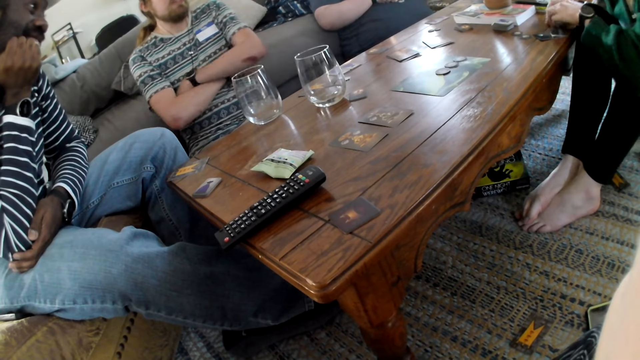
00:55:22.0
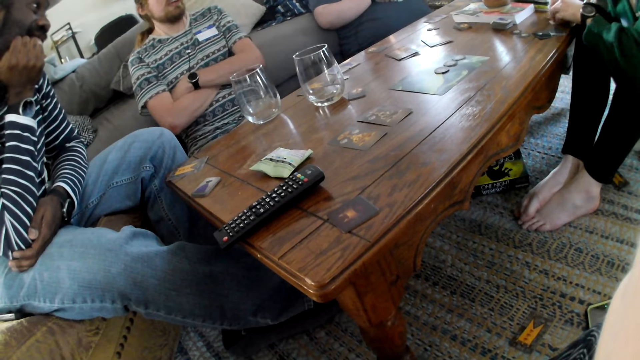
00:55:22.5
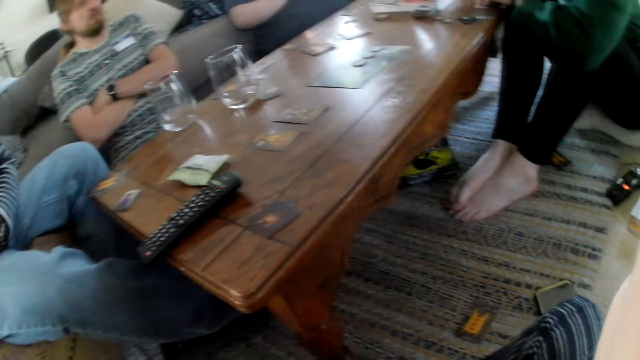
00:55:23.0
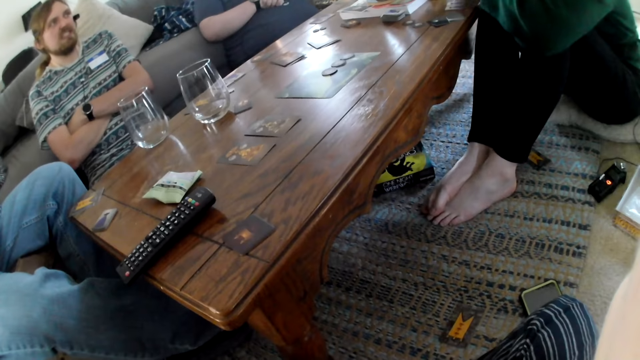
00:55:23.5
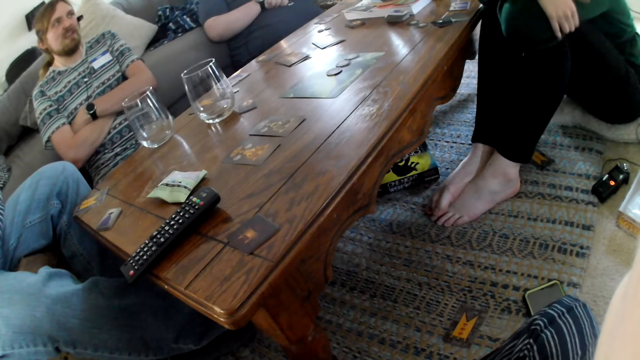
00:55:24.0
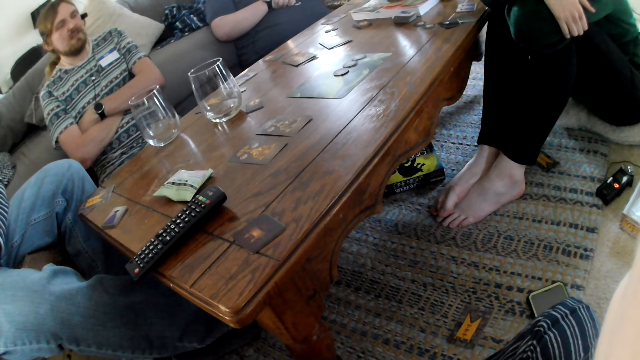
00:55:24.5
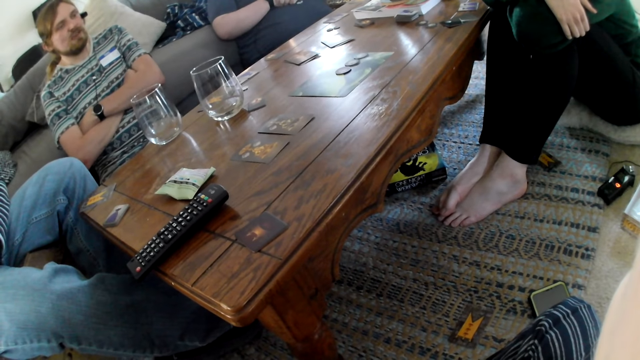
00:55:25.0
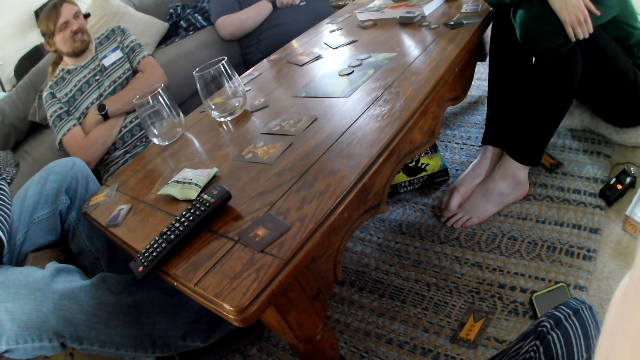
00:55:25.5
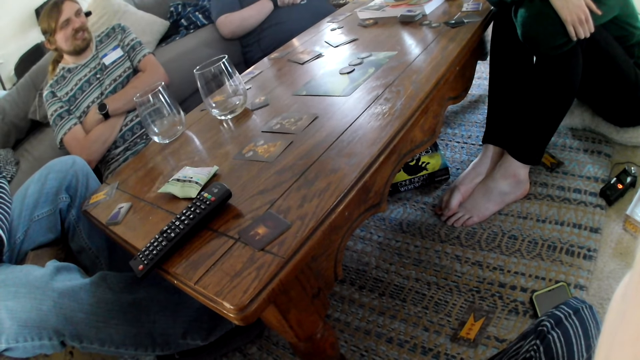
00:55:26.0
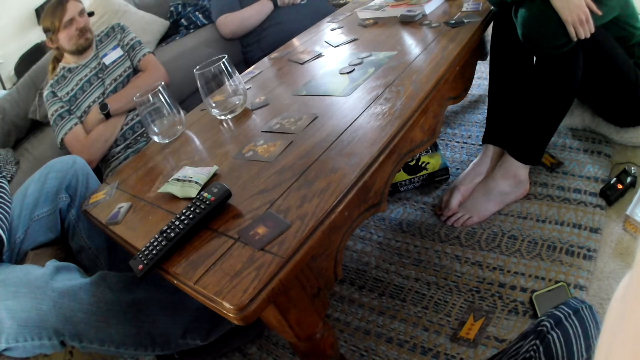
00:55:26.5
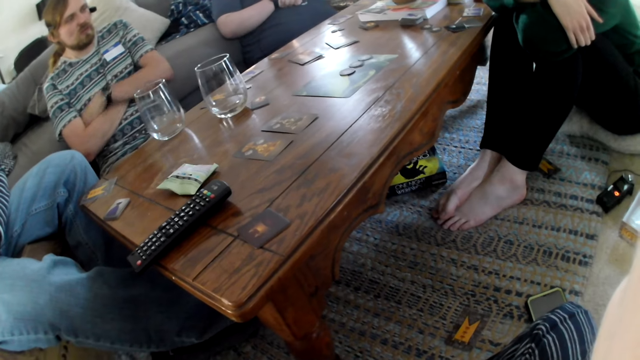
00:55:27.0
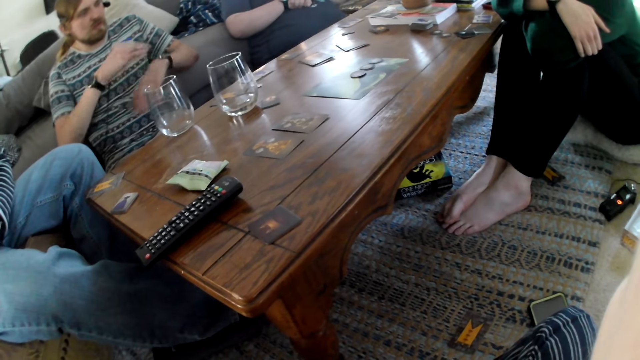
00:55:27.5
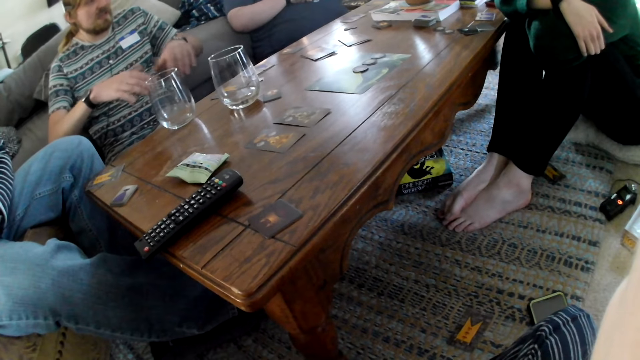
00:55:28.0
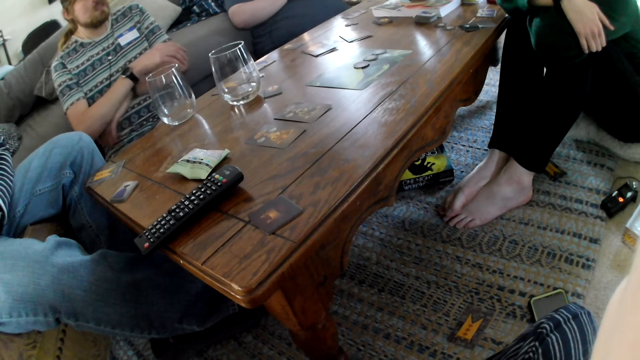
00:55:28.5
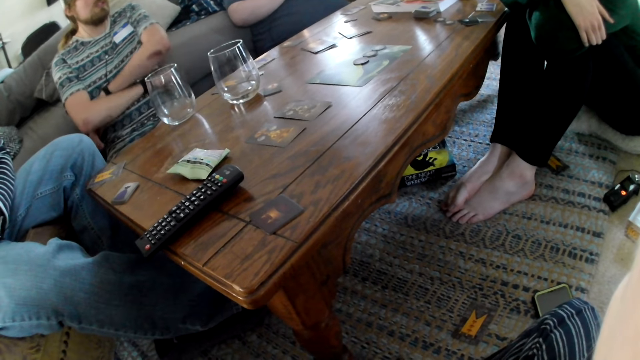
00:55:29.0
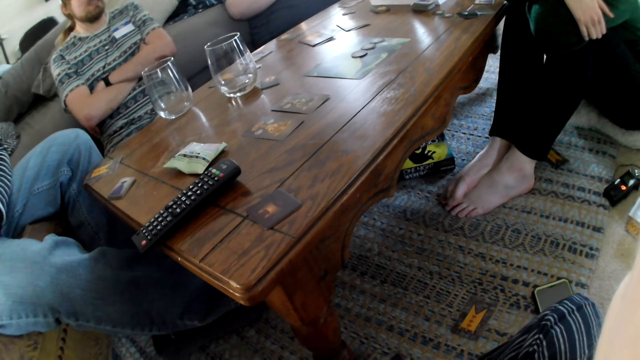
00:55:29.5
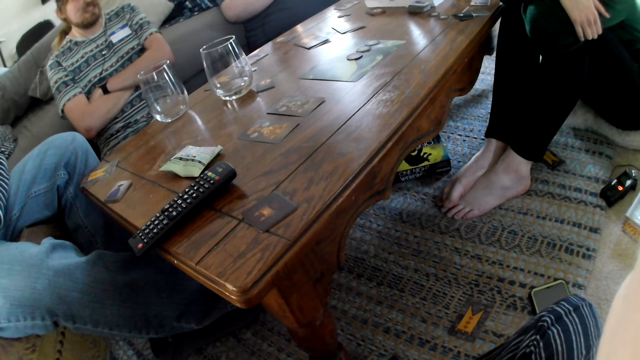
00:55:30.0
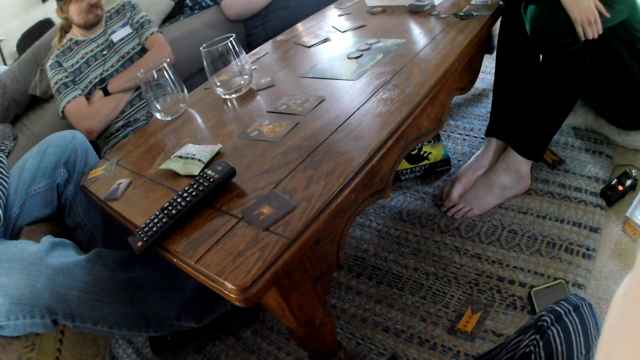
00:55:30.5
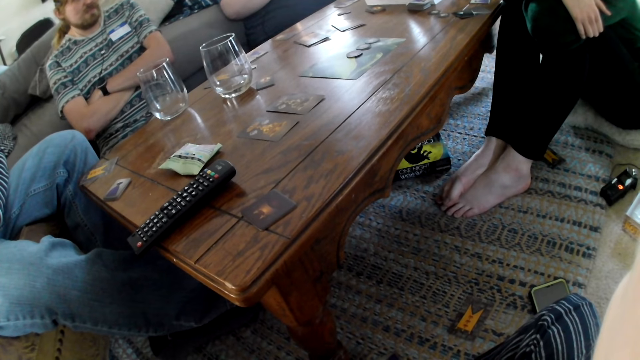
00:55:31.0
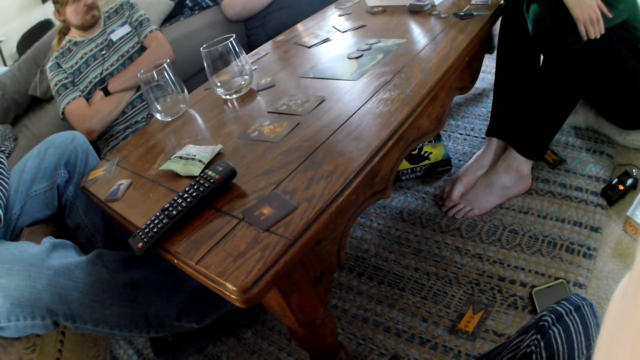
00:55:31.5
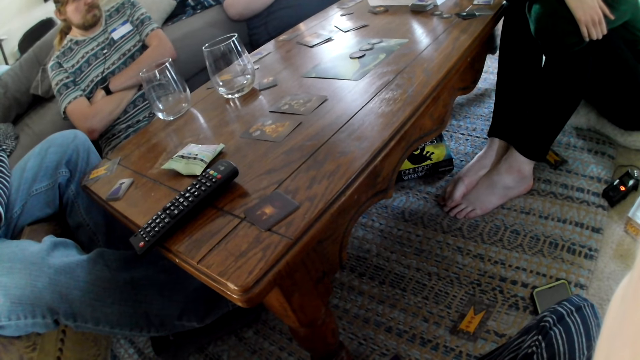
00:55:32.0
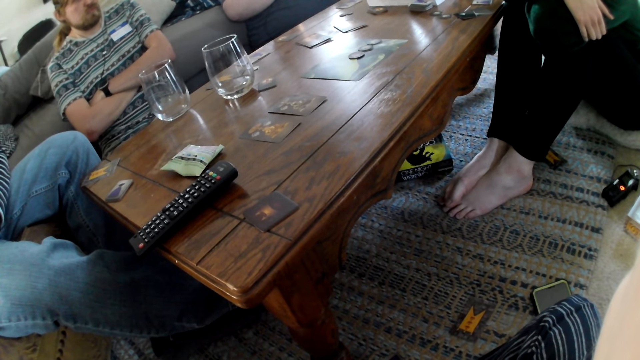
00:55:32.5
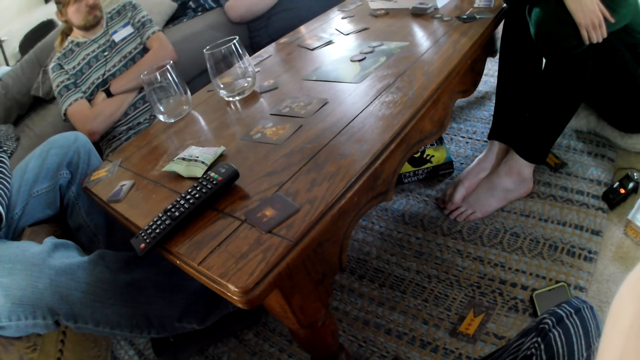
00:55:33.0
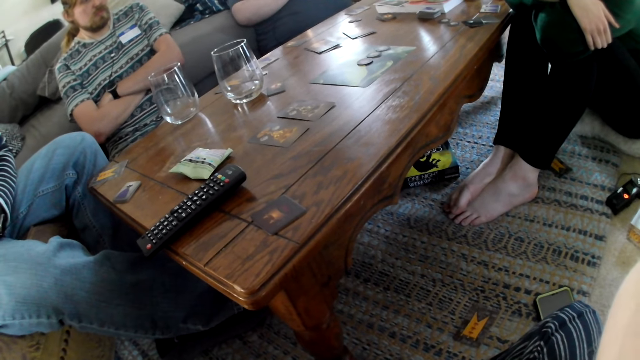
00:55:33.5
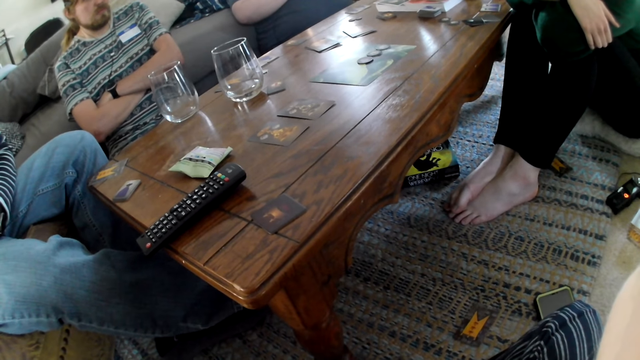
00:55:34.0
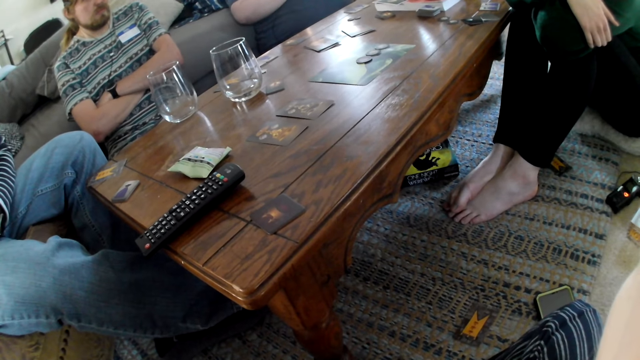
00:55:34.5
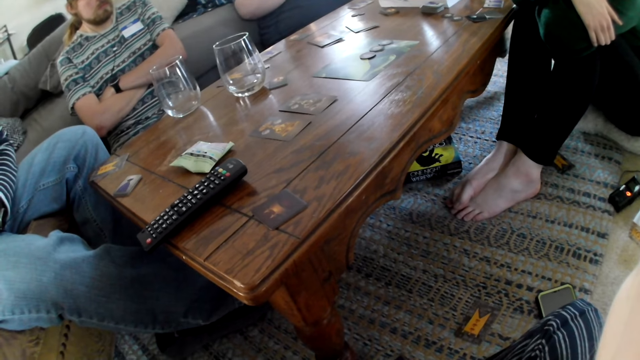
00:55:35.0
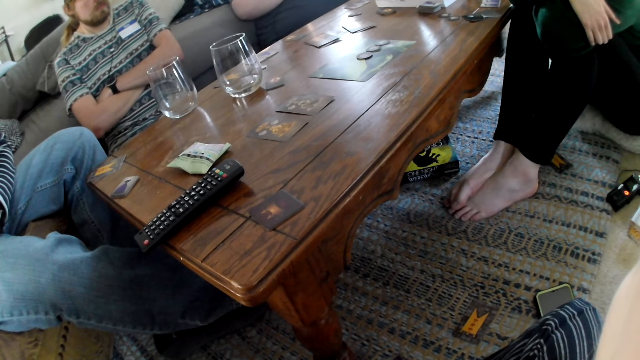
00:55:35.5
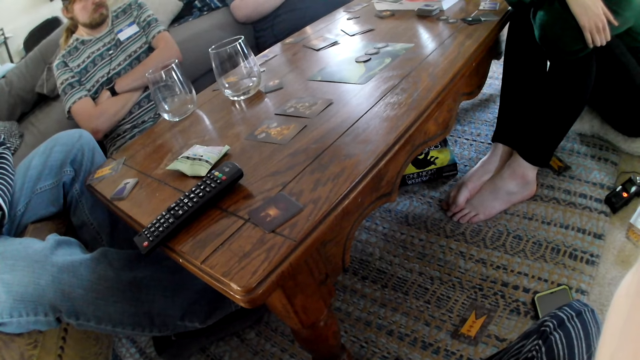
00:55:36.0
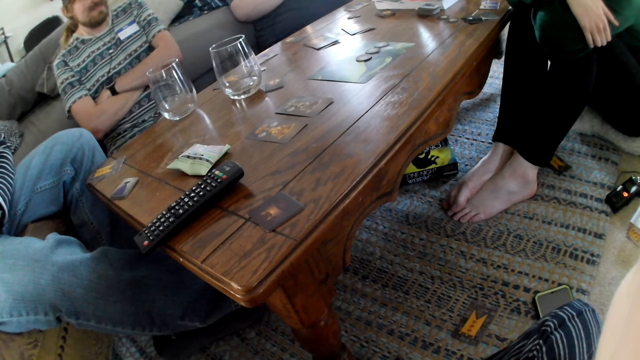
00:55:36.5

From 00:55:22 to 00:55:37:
The woman touches the game card on the table with her hands. The camera wearer looks at the table. The man gesticulates with his hands and folds his hands. The camera wearer looks at the table.

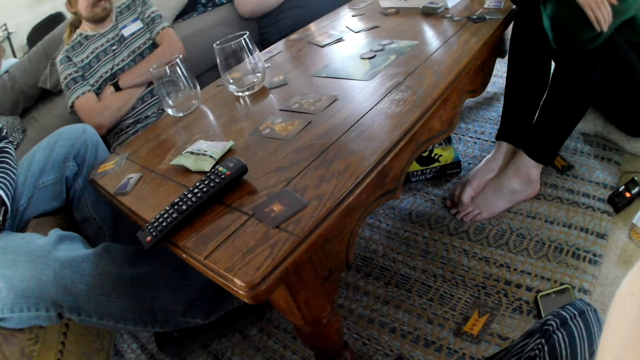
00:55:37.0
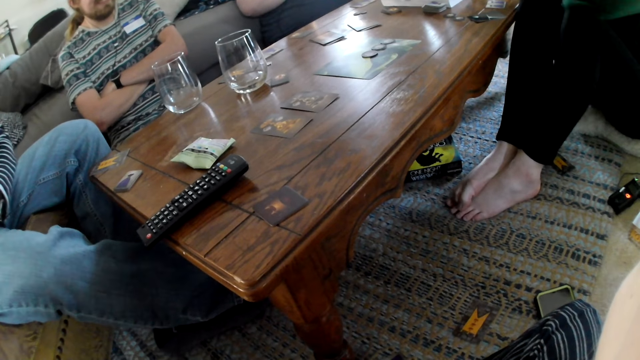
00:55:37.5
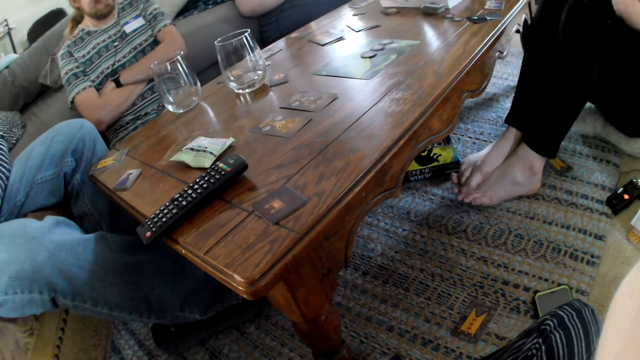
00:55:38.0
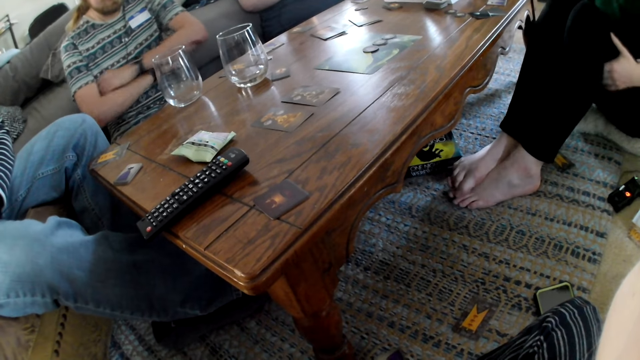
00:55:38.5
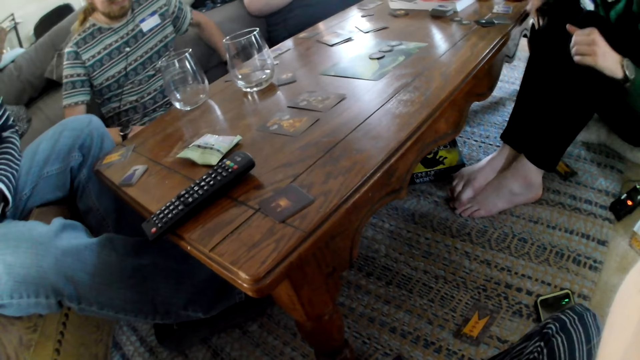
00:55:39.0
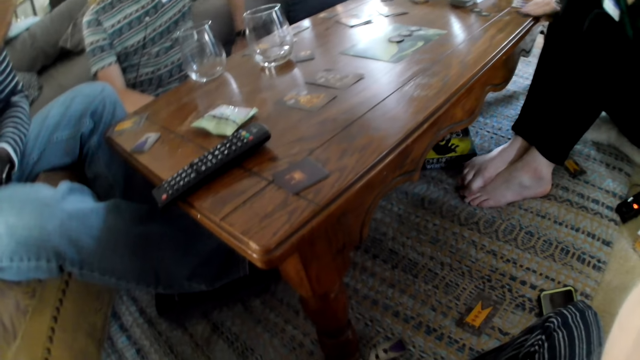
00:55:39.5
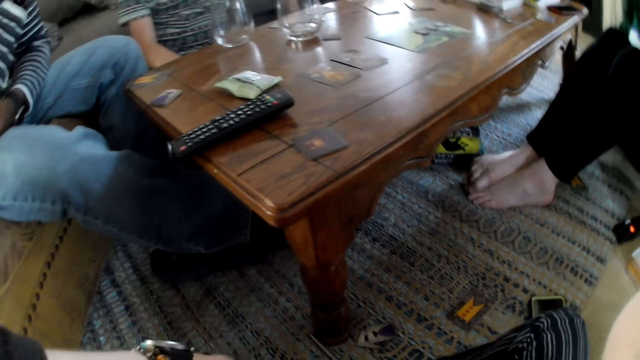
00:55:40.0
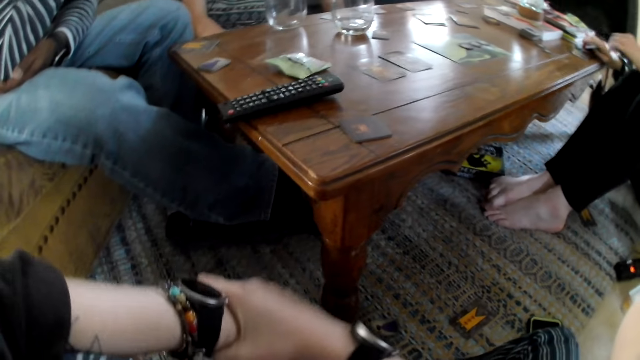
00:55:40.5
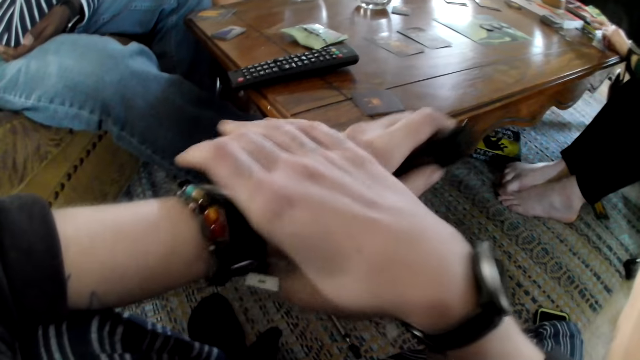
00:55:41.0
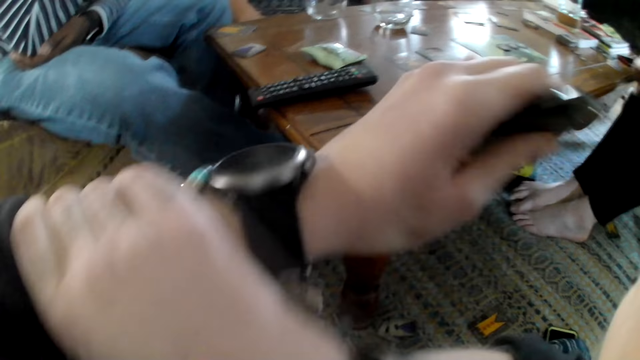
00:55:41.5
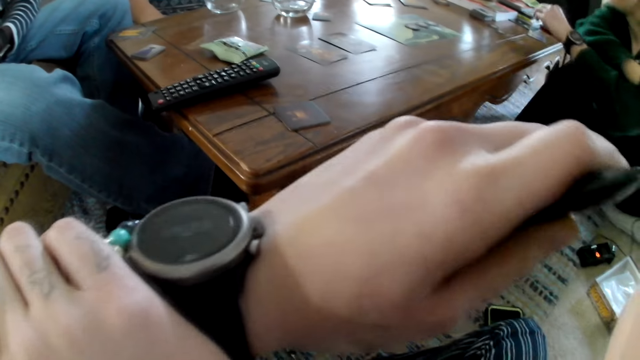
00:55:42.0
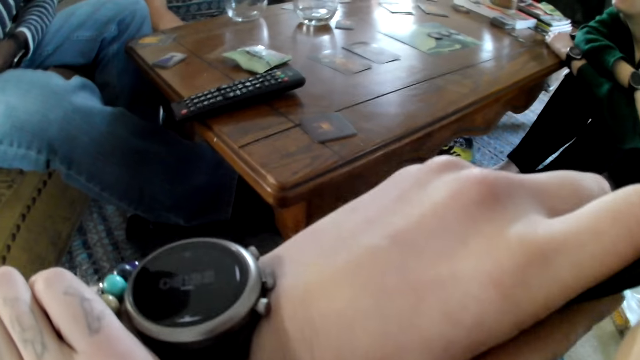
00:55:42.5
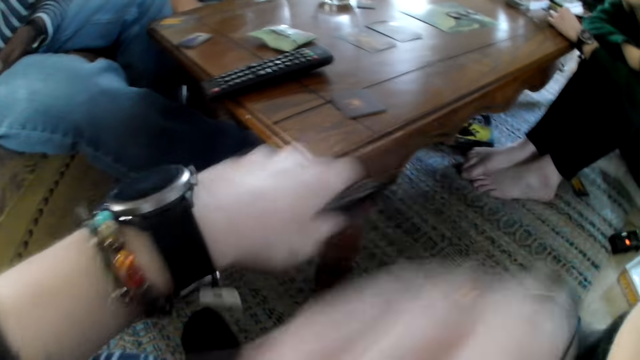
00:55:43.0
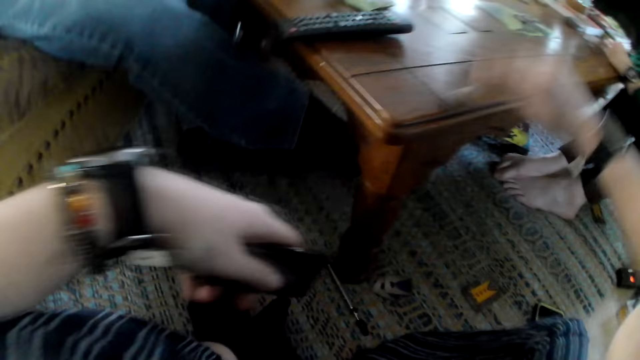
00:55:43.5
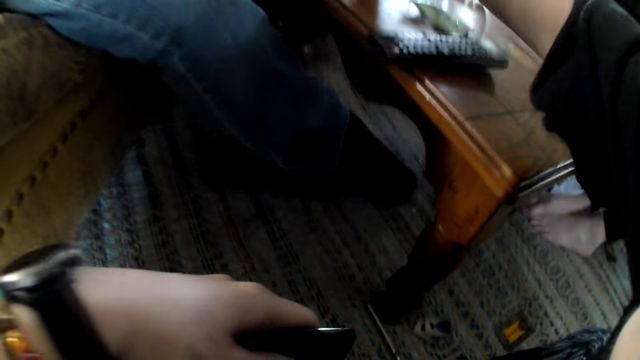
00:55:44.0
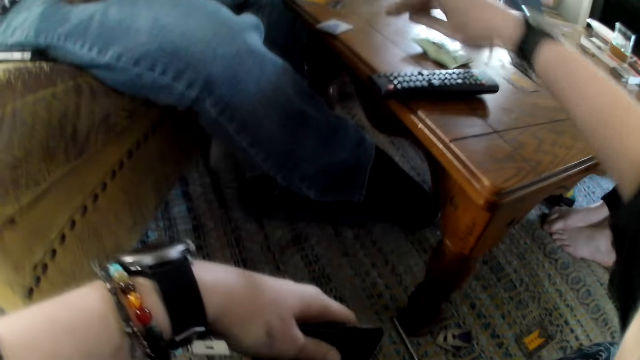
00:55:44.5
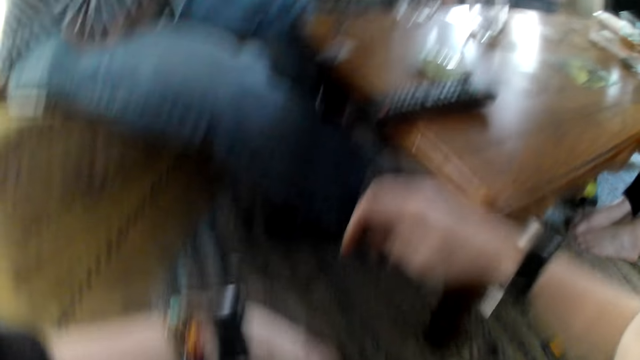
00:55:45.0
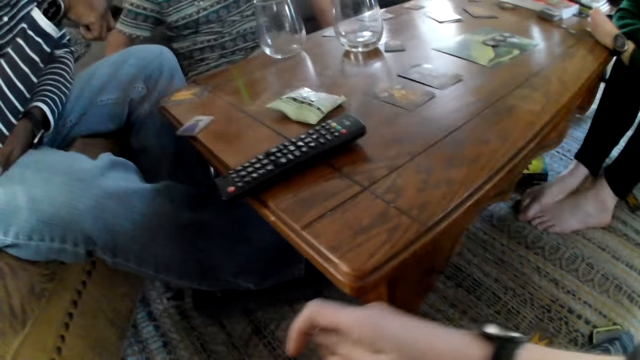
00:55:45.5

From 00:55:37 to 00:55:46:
The woman takes the game card from the table with her right hand and drops the game card on the table with her right hand. The camera wearer holds her left wrist with her right hand. She looks at the watch. She picks up the game card from the table with her right hand and drops the game card on the table with her right hand.
